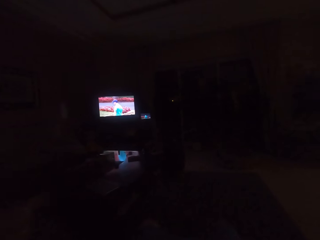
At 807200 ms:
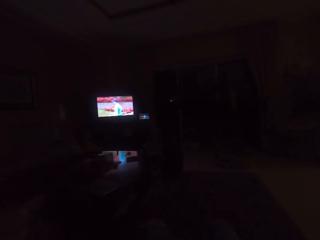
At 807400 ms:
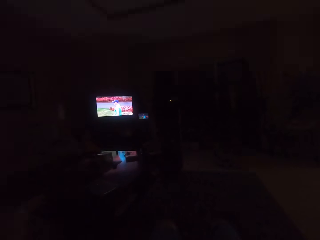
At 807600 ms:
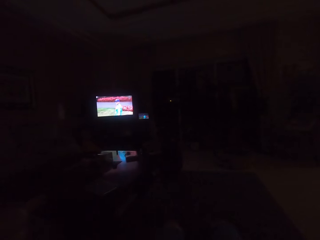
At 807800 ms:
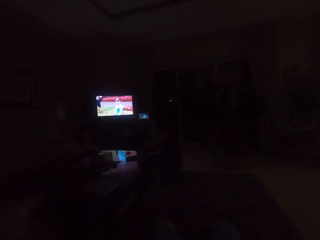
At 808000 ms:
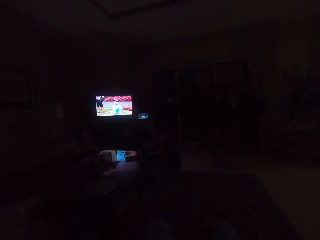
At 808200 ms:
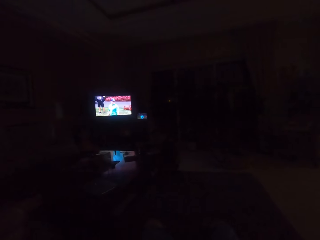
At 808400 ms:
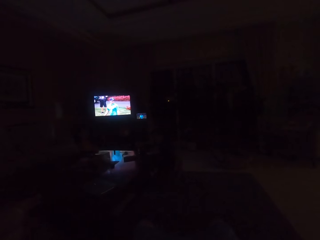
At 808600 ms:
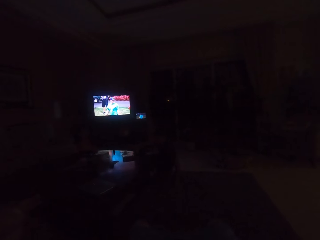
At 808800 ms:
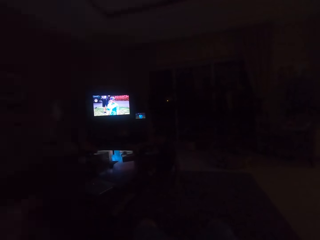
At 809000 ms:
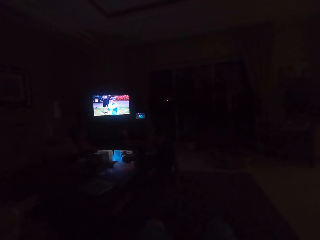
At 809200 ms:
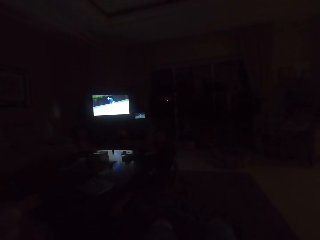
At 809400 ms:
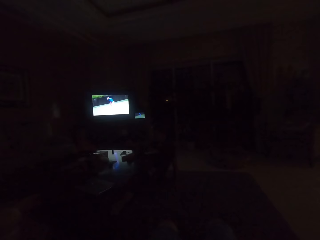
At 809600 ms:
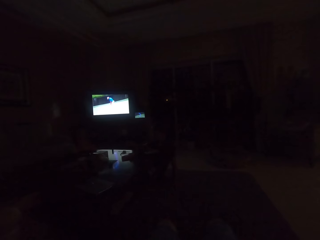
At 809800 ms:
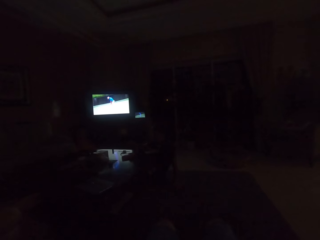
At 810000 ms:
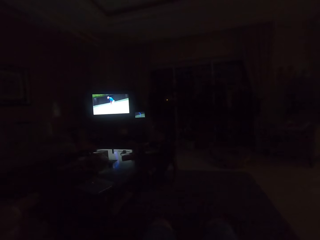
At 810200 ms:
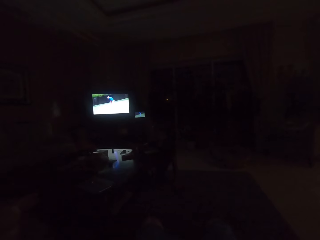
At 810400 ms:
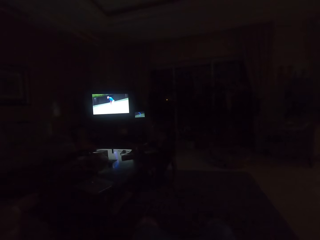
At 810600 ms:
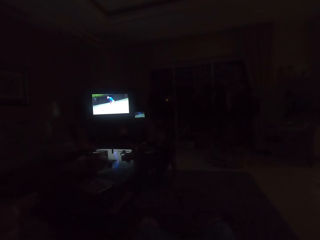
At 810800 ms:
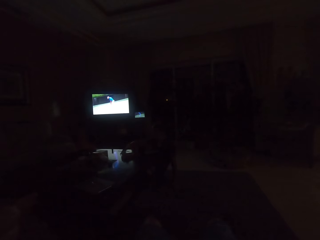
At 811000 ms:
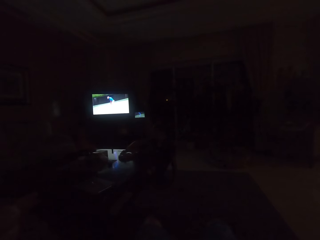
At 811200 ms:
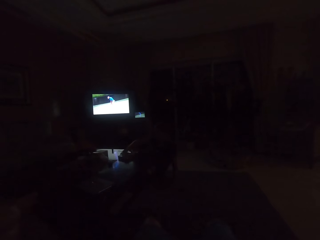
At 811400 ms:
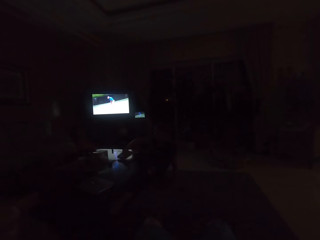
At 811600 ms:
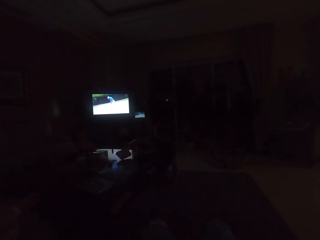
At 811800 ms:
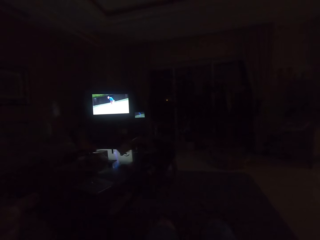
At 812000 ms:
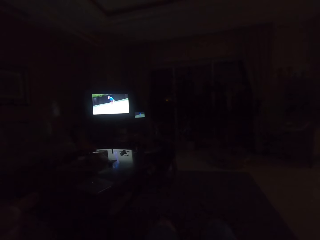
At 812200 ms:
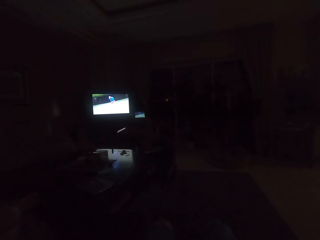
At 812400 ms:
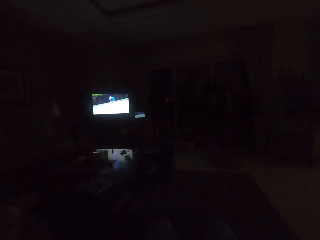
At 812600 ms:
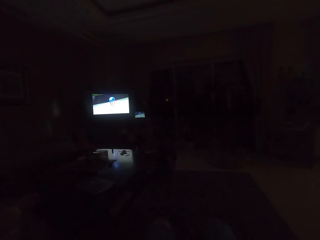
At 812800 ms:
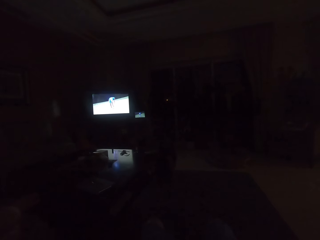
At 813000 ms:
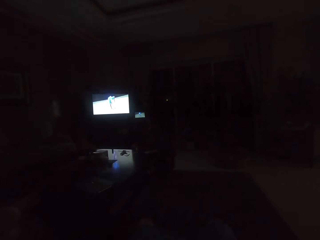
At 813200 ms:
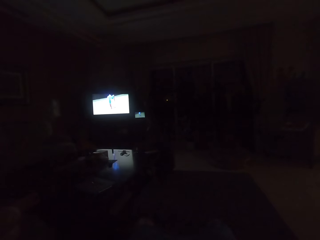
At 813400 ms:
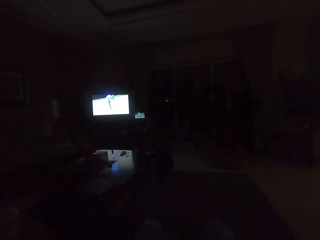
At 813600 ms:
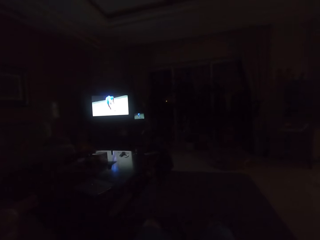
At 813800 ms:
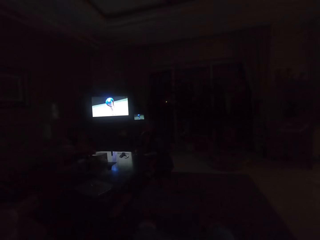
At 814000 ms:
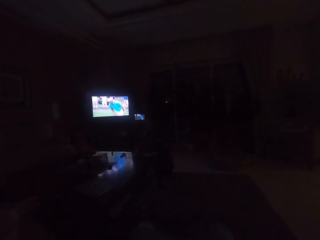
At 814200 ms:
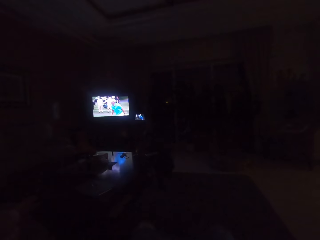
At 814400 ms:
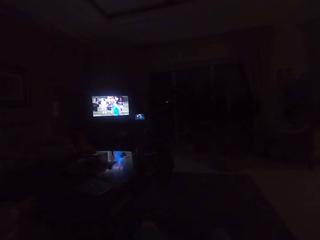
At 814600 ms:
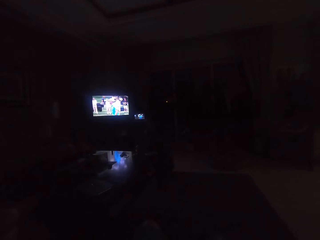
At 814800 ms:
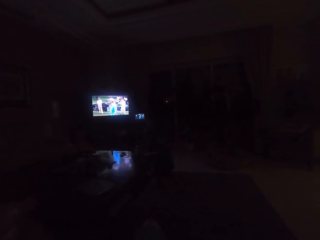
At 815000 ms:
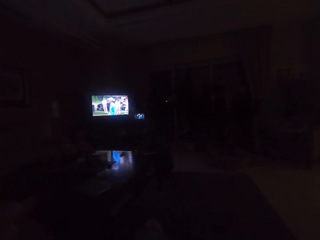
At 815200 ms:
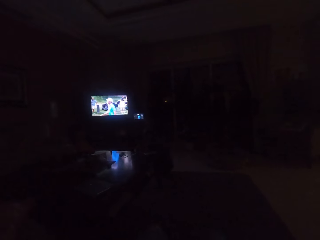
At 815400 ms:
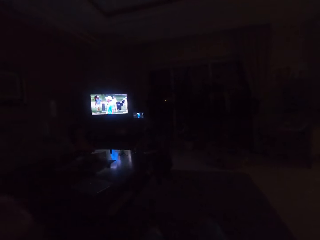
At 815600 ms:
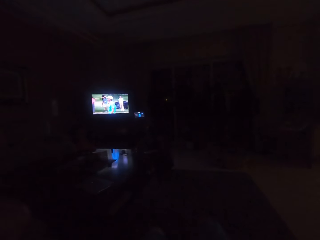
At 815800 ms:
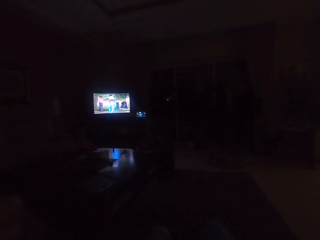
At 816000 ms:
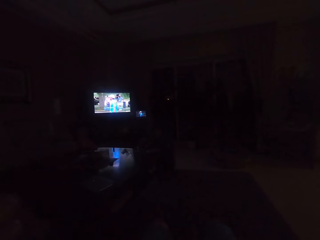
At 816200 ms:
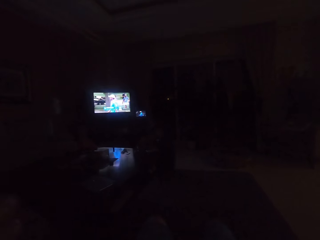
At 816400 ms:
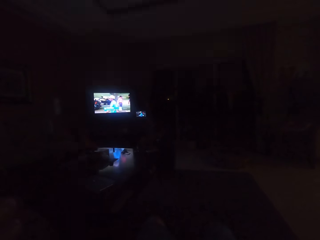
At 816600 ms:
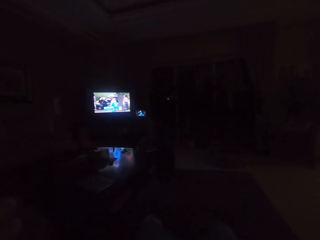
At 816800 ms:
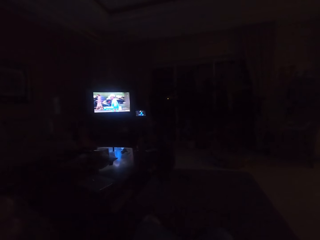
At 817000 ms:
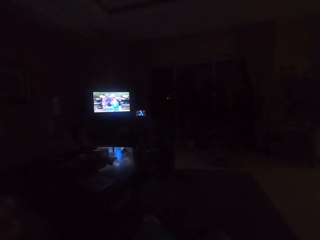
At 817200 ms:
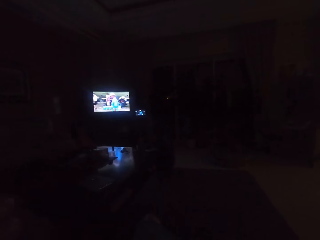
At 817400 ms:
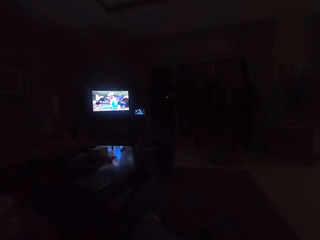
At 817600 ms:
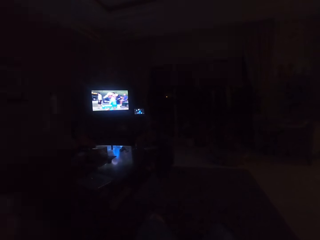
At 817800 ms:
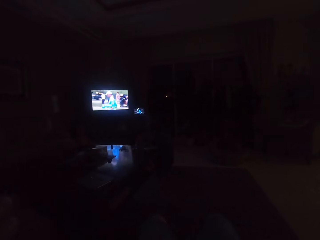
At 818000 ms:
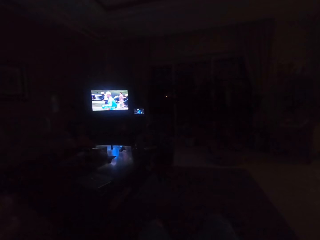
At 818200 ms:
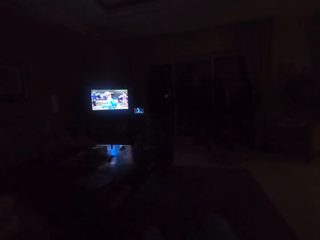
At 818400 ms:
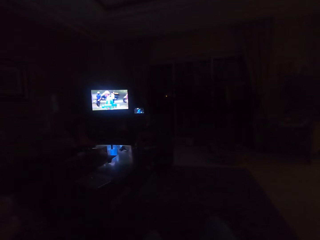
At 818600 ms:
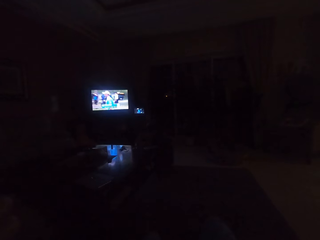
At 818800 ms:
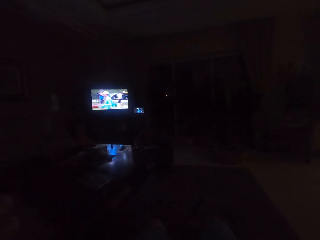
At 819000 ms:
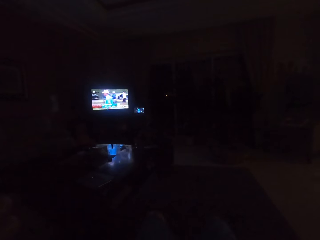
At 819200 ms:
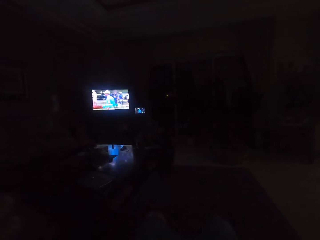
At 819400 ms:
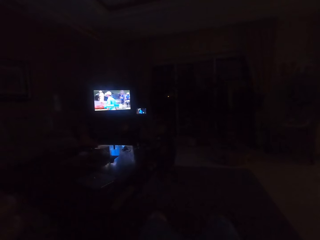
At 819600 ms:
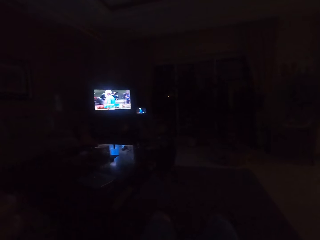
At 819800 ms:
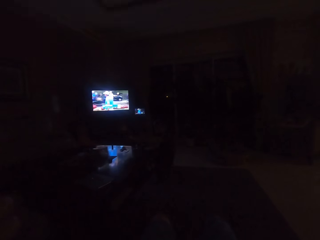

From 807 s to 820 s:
A man picks a book from the table. The camera wearer watches the television.

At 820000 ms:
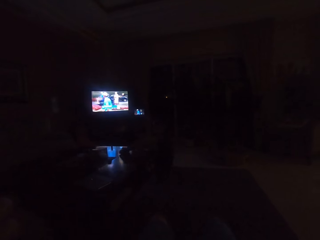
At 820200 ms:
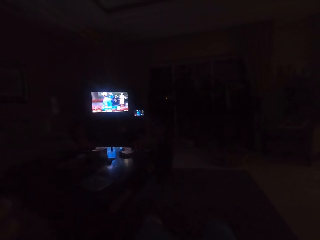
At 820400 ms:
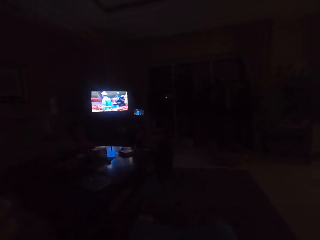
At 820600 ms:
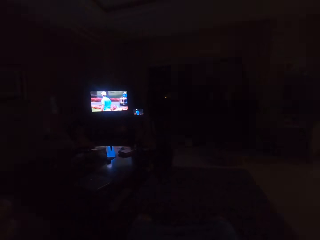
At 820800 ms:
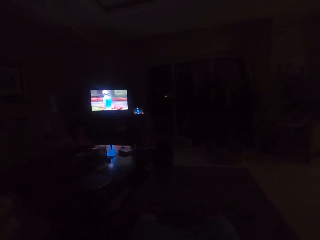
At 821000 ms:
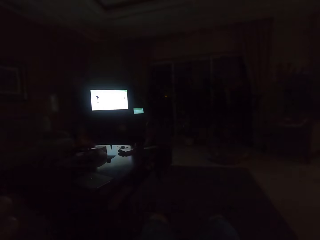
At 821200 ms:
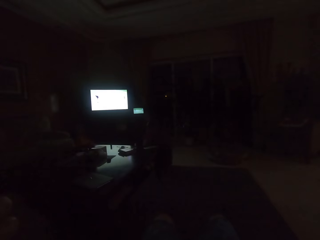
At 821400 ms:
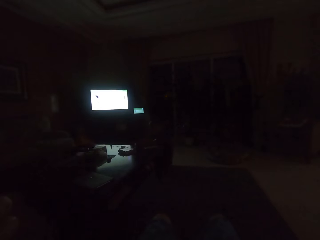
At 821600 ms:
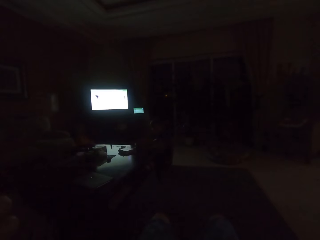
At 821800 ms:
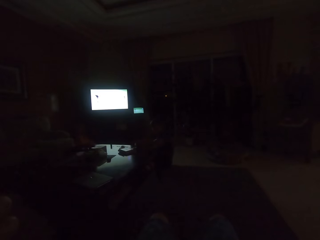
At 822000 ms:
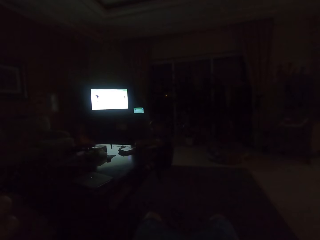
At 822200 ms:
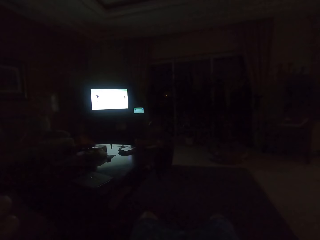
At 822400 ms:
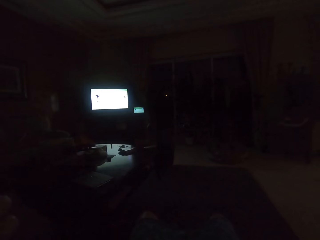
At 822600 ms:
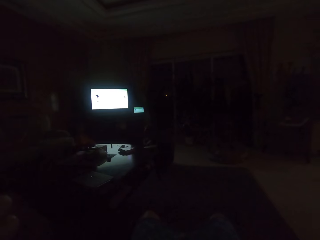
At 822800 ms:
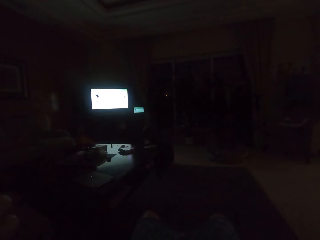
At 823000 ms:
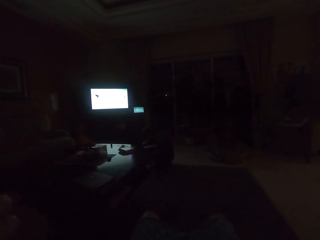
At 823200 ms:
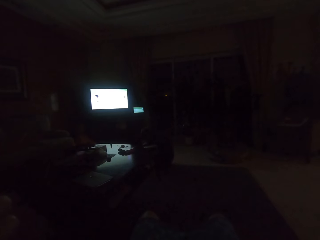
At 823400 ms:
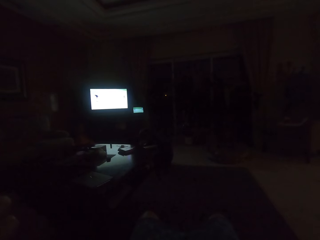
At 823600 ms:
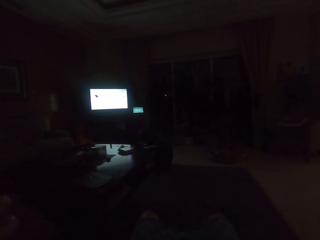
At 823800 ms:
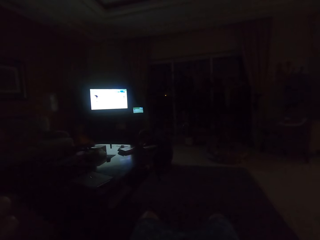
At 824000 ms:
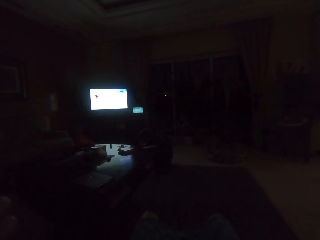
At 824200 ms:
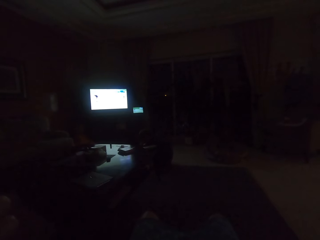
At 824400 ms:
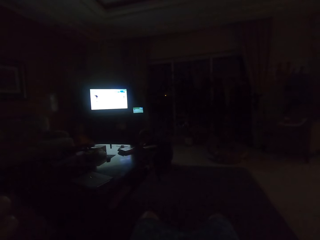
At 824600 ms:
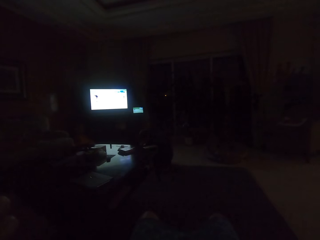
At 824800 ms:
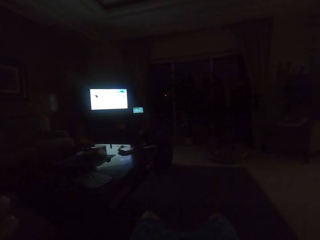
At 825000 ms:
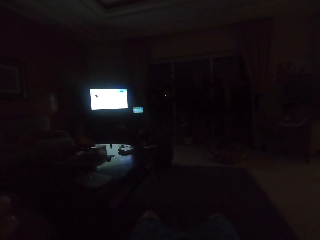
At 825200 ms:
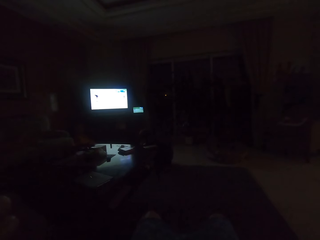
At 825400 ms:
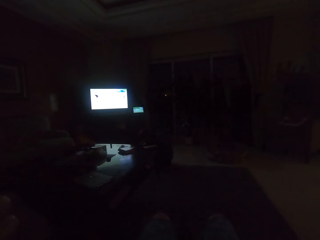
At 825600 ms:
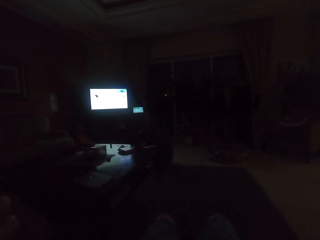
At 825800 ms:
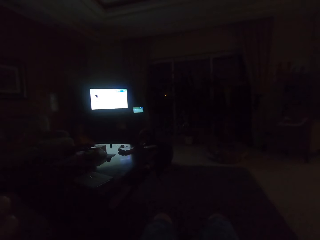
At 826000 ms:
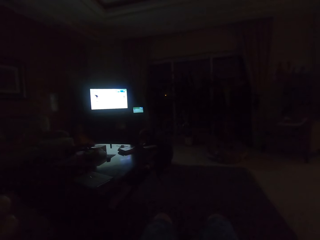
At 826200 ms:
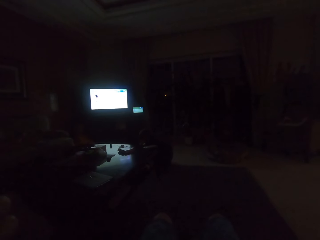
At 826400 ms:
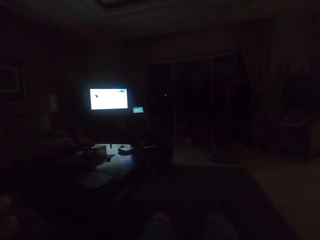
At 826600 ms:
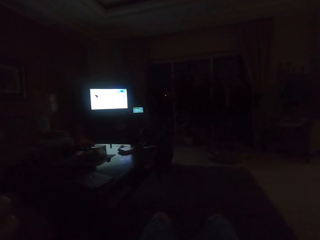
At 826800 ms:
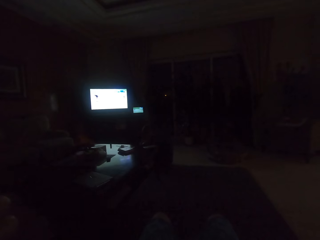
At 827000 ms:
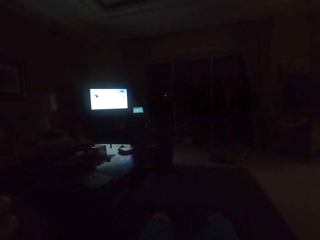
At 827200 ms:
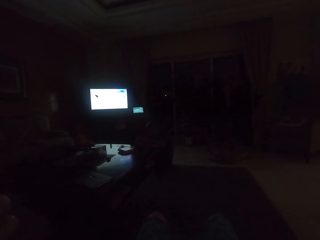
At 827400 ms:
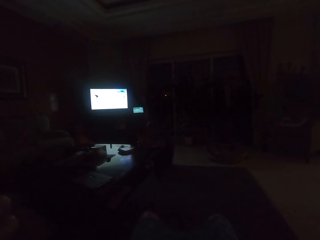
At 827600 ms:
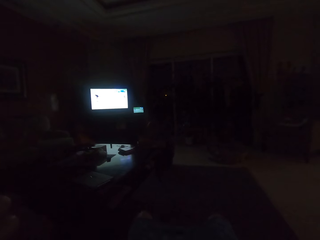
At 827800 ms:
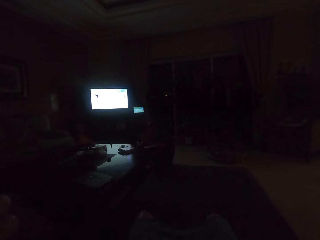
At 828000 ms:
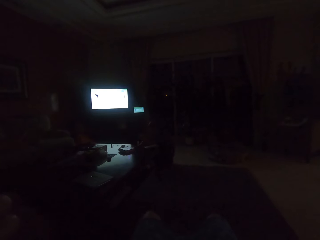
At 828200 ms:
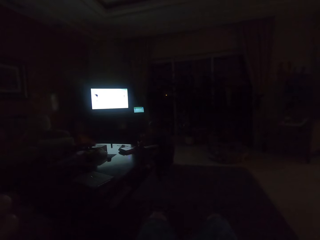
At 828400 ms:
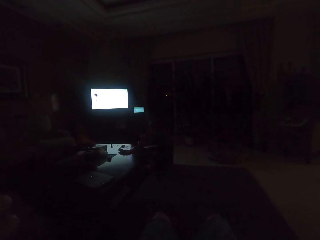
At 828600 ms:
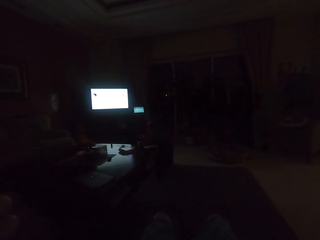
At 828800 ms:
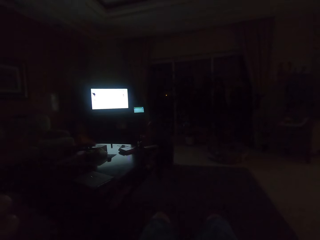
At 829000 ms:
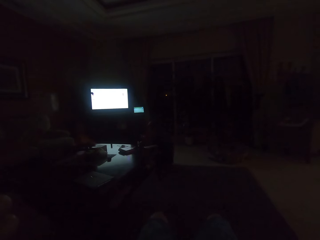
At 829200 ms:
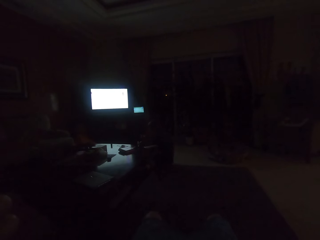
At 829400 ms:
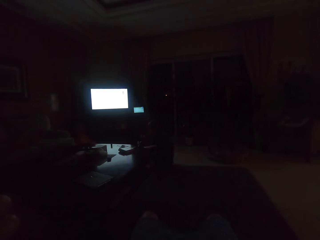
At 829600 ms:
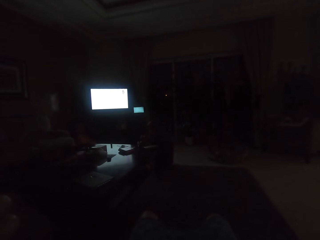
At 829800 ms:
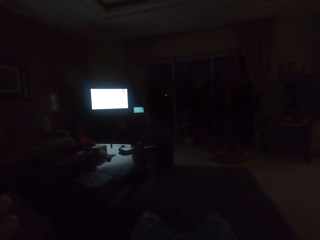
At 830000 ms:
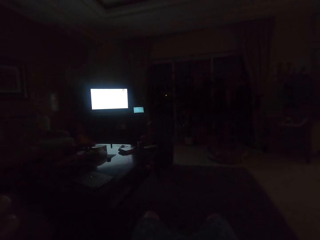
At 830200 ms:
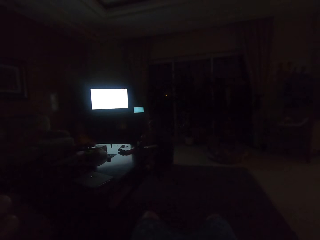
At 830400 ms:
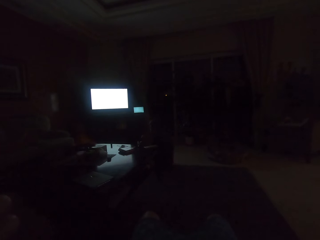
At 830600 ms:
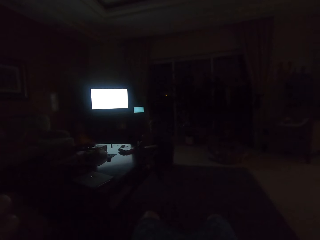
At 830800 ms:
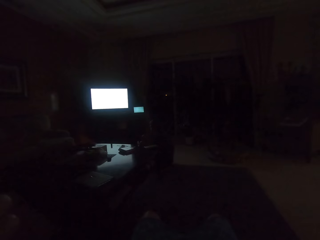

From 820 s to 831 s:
The camera wearer watches the television.
